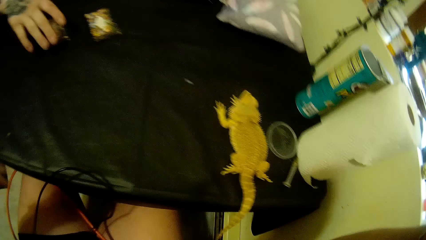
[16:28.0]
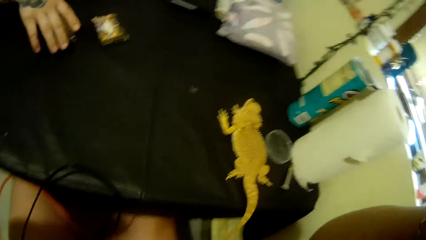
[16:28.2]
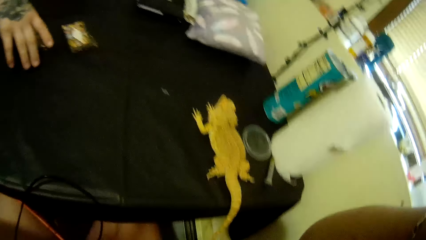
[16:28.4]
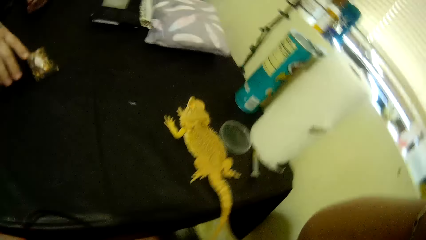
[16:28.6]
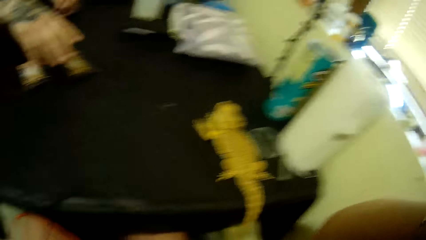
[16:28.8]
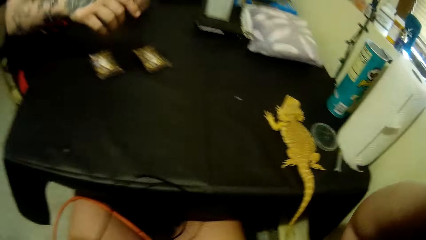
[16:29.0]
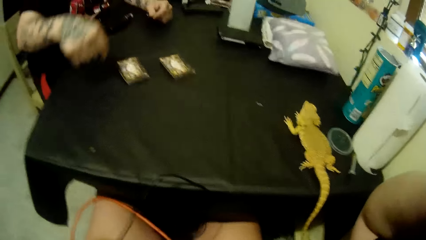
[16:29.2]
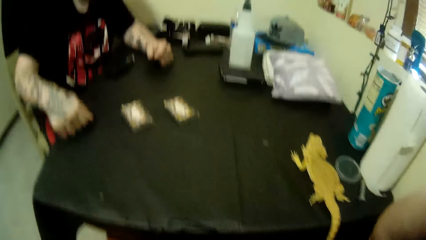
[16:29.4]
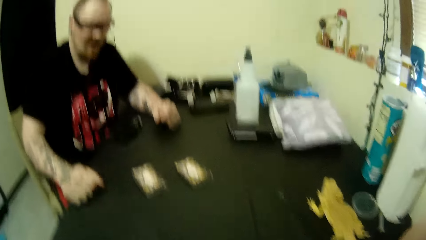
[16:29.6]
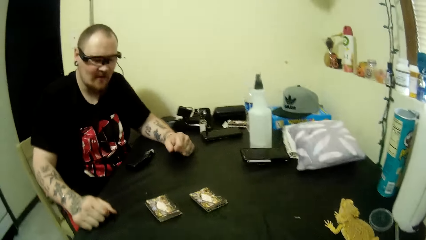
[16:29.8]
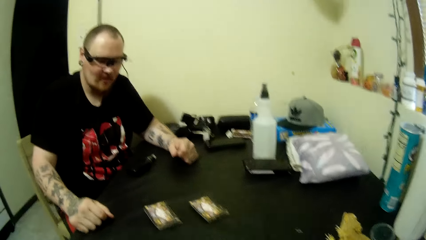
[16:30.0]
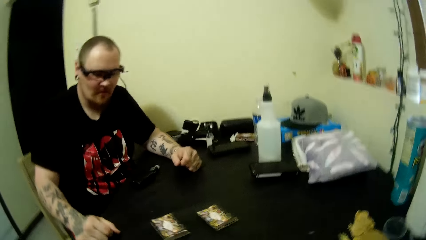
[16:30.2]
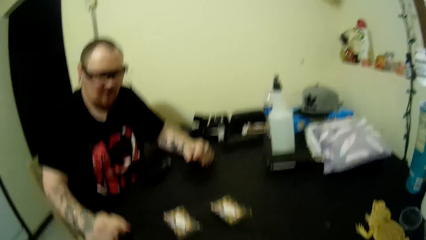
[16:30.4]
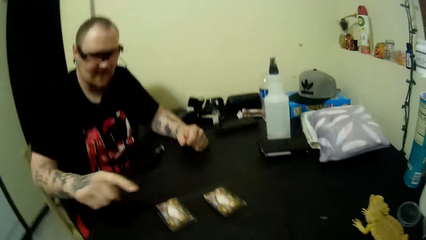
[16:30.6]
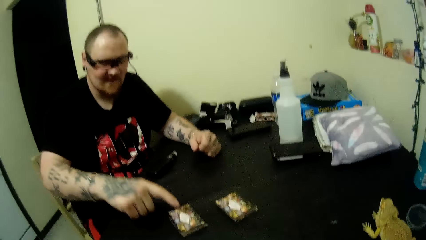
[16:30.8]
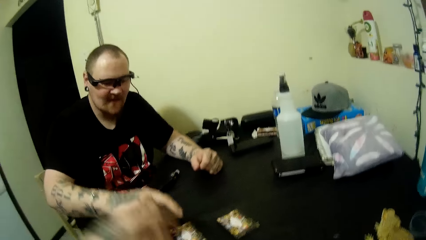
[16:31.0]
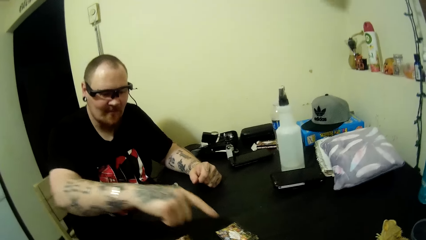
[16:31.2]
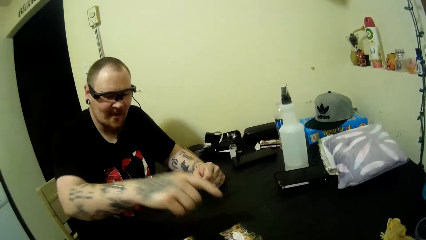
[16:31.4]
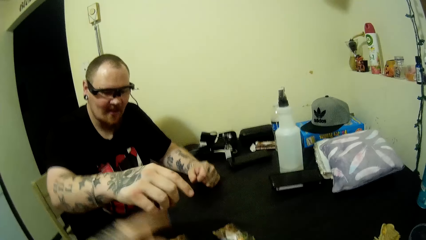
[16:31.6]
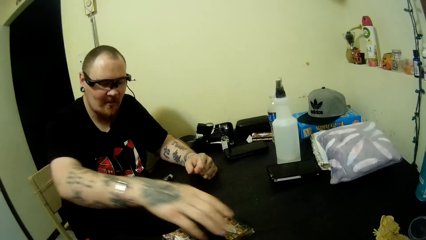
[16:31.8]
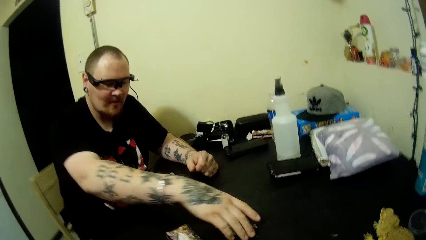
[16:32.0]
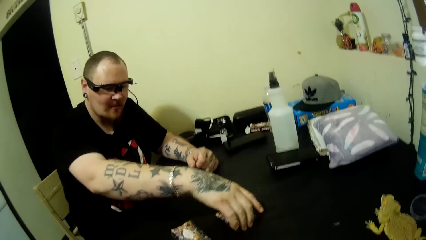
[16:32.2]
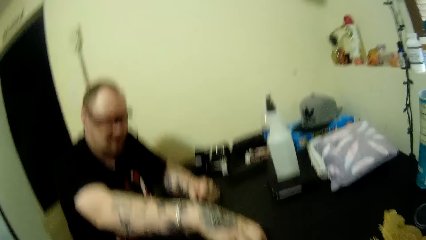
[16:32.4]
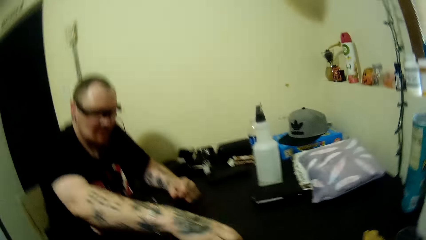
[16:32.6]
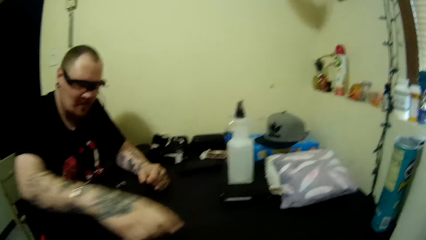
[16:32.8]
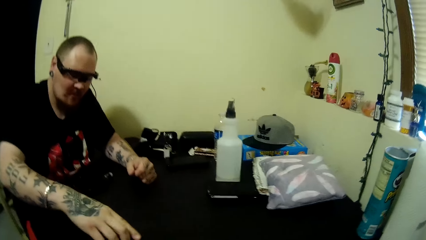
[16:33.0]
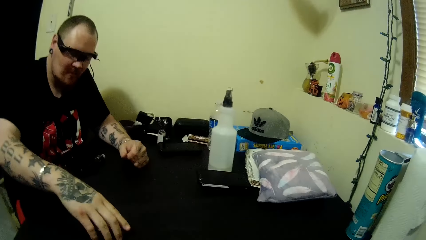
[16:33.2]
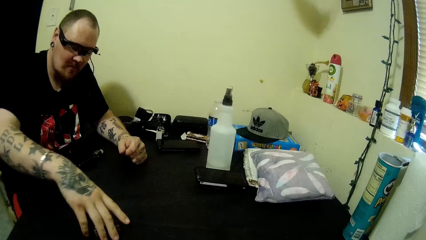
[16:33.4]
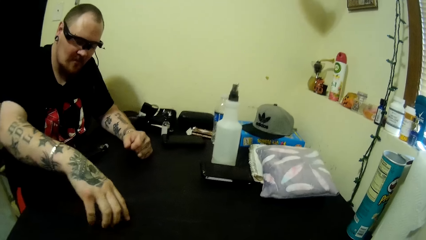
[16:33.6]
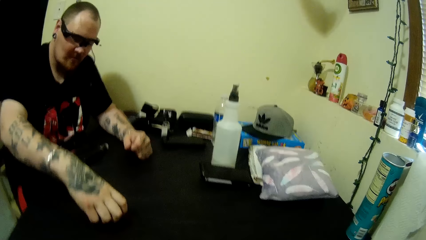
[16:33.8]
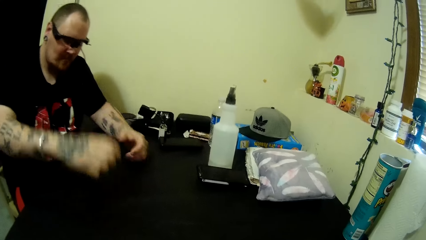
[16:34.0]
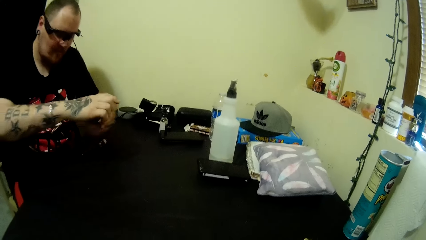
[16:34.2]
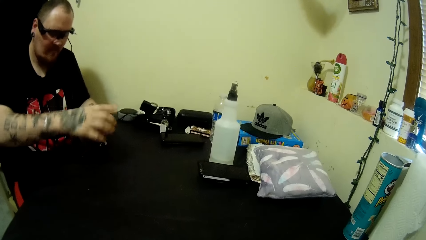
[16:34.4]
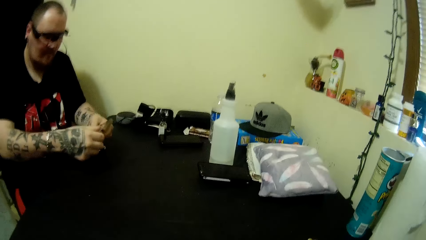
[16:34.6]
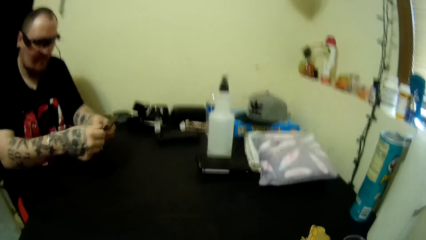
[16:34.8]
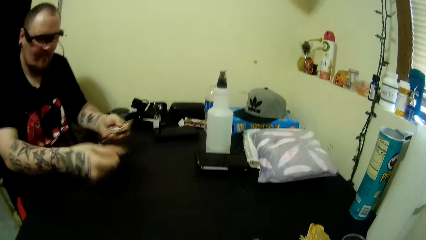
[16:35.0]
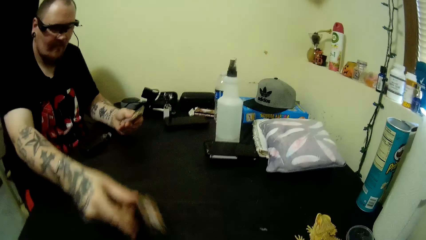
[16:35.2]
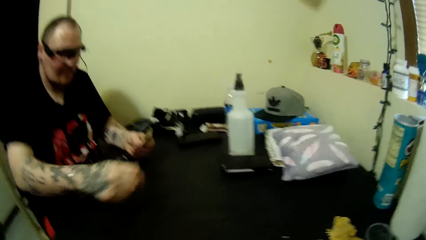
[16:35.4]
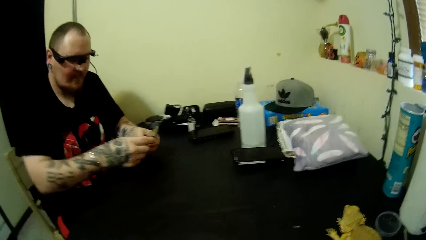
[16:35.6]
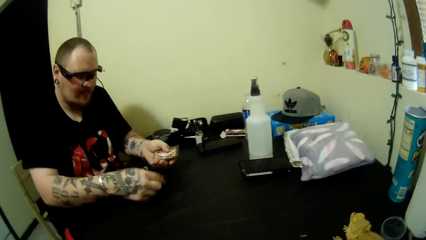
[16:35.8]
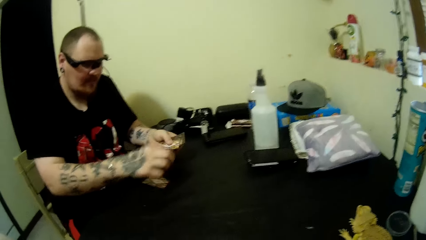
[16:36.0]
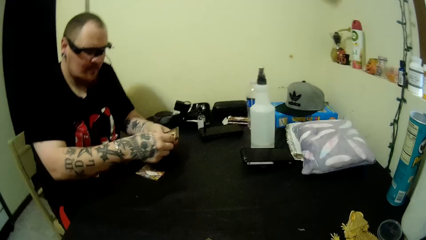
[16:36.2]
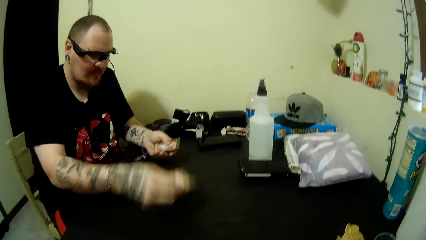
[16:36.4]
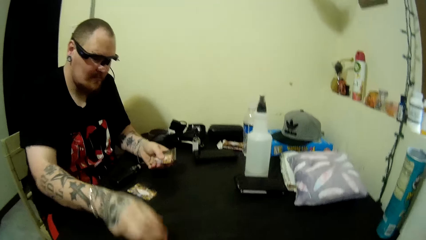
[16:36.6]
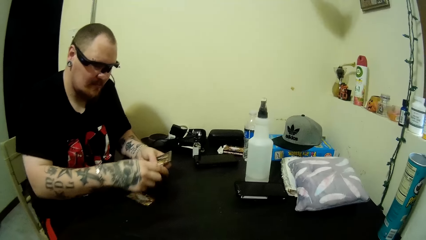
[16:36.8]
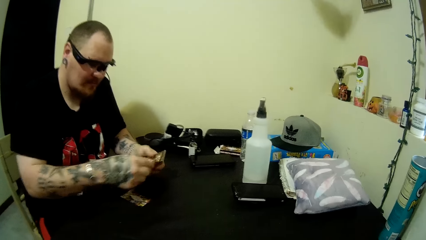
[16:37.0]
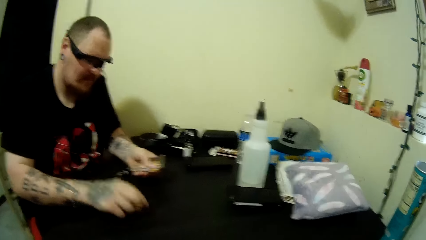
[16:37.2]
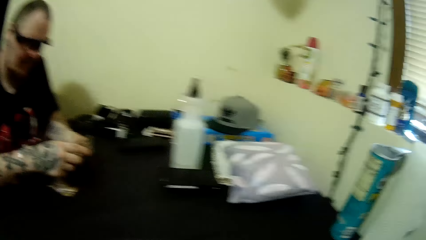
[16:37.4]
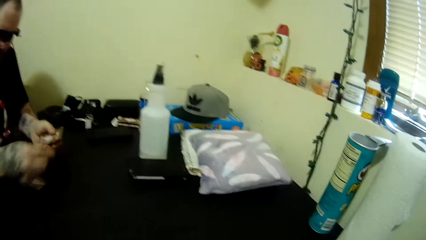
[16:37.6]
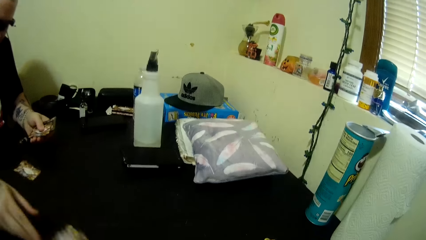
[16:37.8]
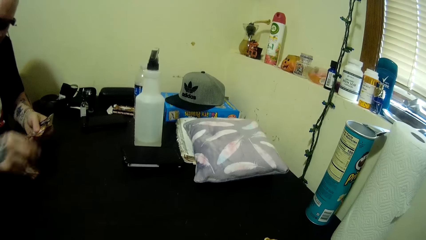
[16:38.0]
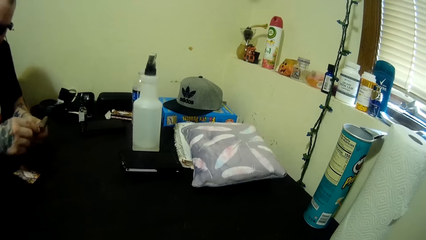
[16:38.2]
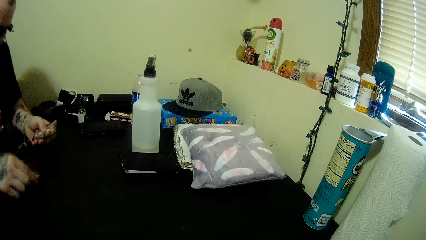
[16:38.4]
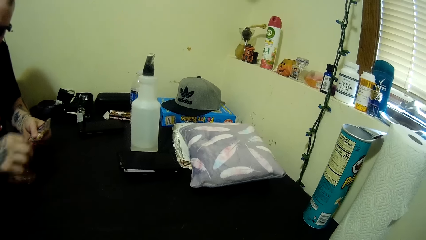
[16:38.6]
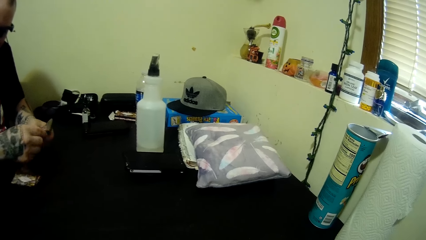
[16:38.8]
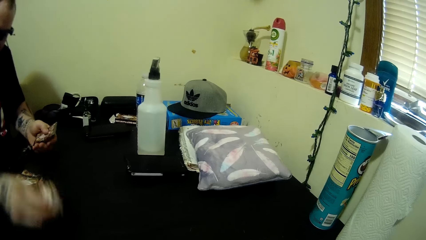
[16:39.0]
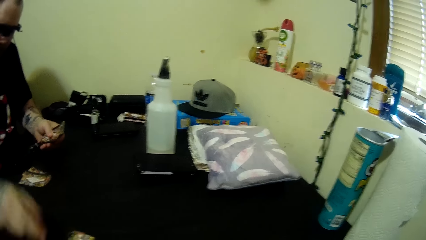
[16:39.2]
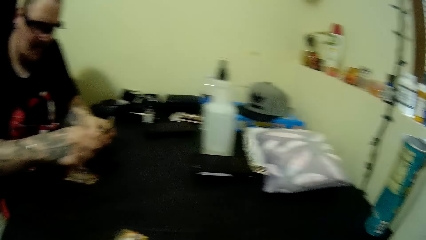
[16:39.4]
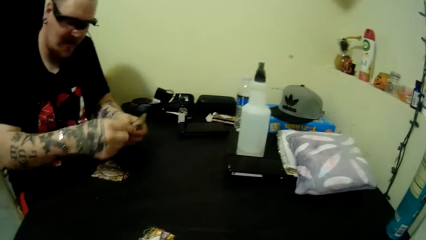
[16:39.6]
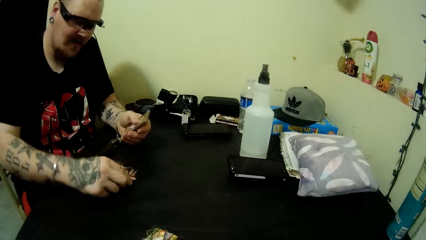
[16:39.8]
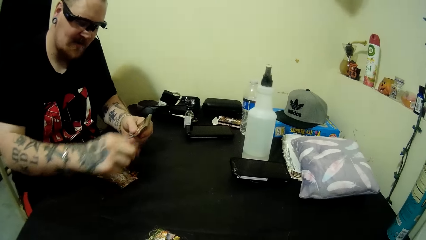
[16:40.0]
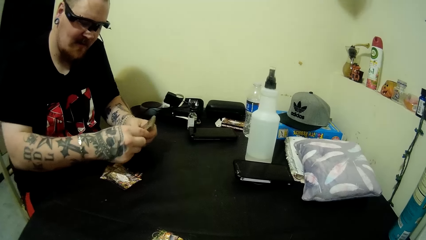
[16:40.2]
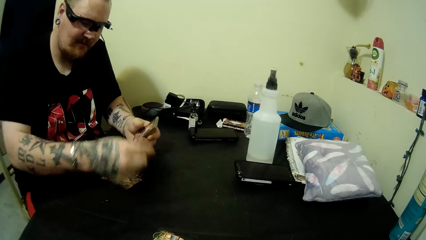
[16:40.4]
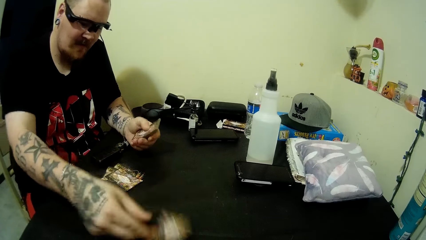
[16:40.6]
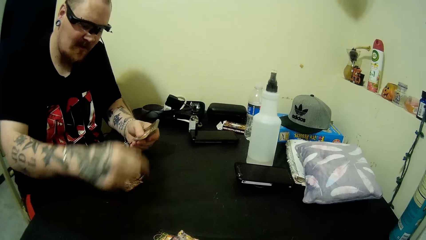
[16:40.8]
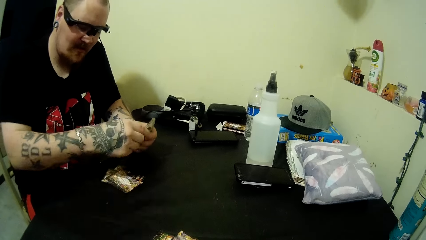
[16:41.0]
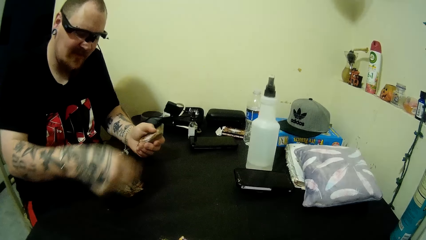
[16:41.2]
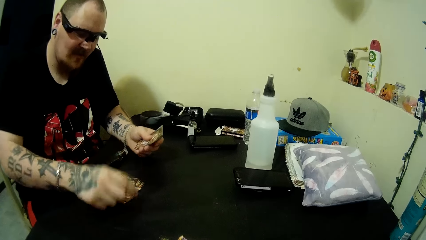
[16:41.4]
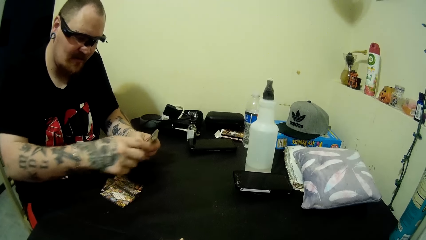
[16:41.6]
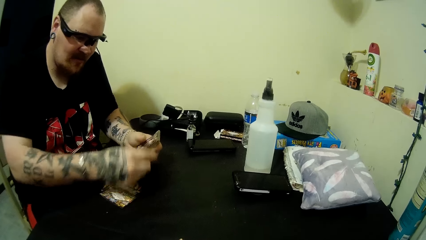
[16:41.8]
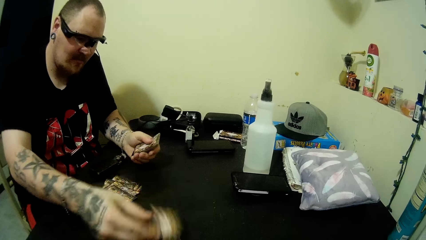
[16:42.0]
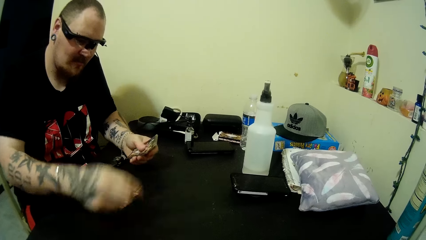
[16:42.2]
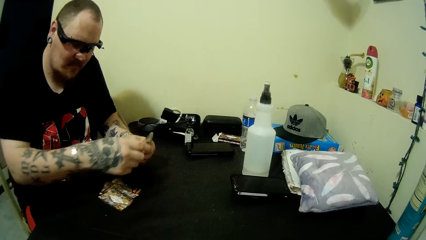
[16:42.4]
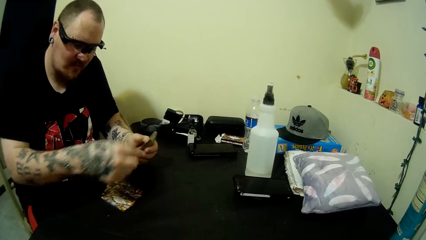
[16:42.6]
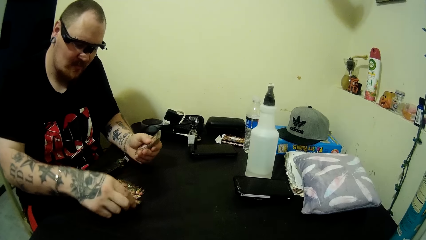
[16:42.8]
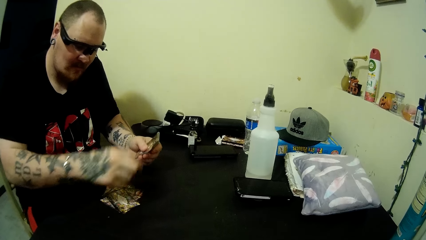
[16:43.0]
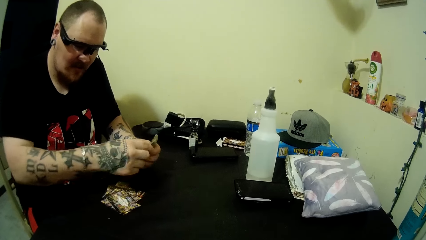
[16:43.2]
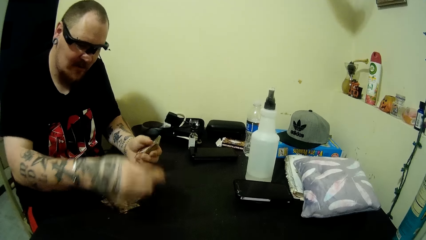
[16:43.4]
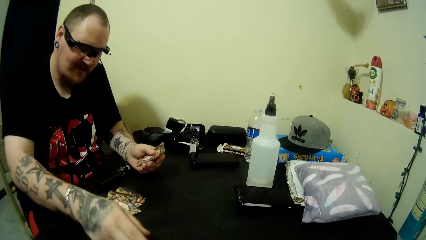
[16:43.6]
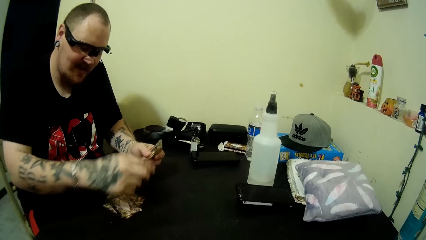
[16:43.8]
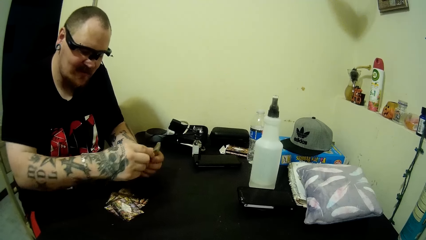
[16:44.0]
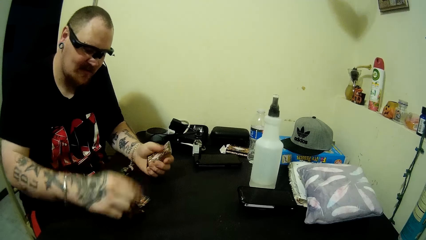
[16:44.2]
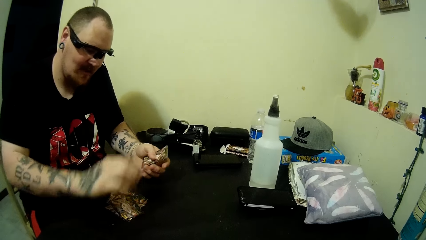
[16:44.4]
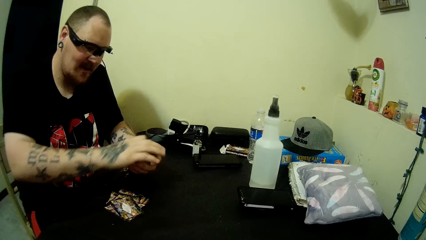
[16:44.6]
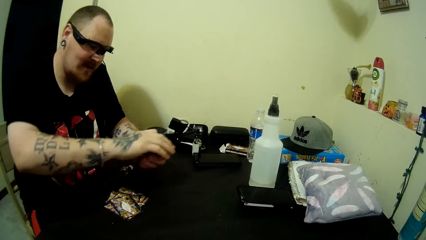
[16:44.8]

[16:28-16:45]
A man moves his hand. The man touches some cards on the table. The camera wearer moves their hand. The man places his hand on the table. The man points at some cards on the table. The man moves his hand. The man puts some cards on other cards on the table. The camera wearer picks up the cards. The man packs the cards from the table, puts the cards on his left hand and drops some cards on the table. The camera wearer distributes the cards on the table.
